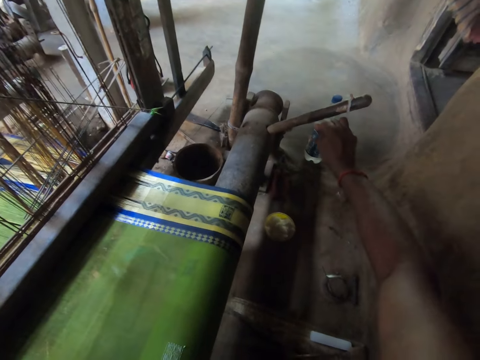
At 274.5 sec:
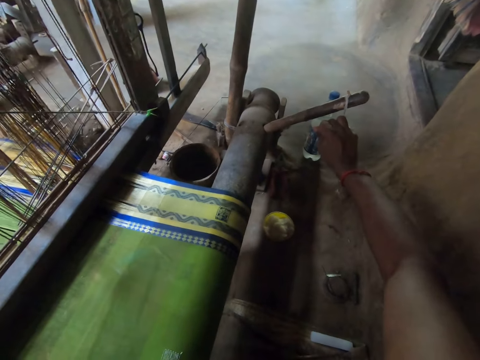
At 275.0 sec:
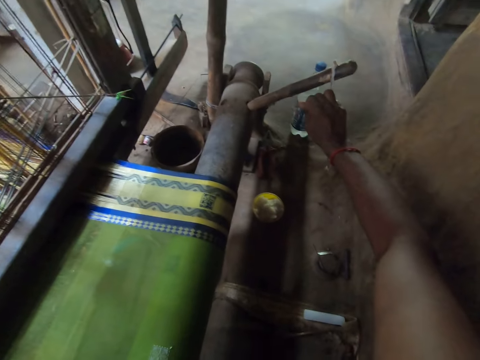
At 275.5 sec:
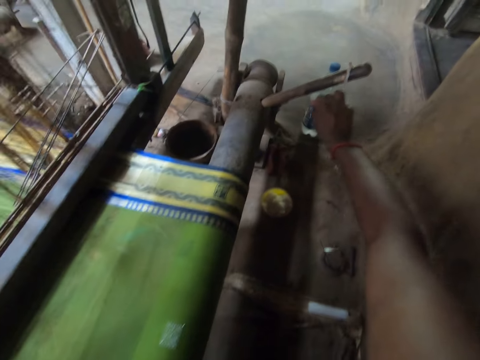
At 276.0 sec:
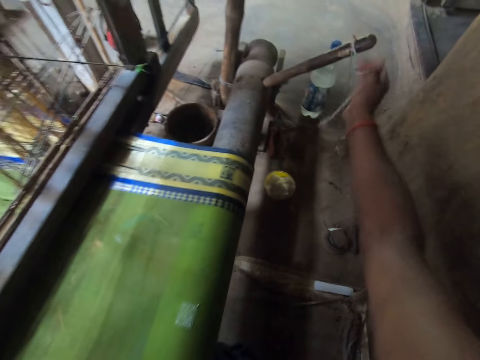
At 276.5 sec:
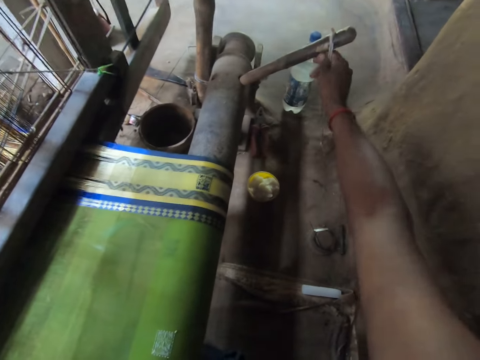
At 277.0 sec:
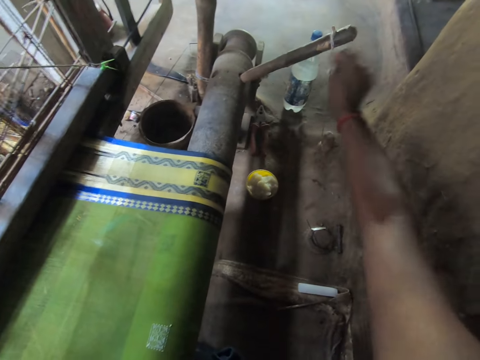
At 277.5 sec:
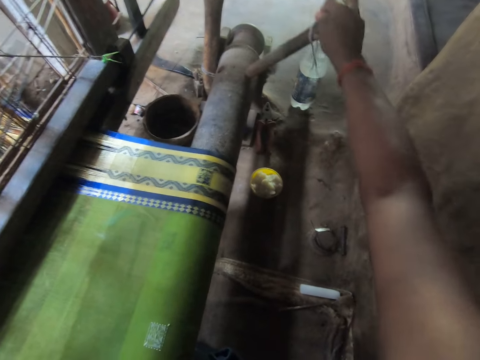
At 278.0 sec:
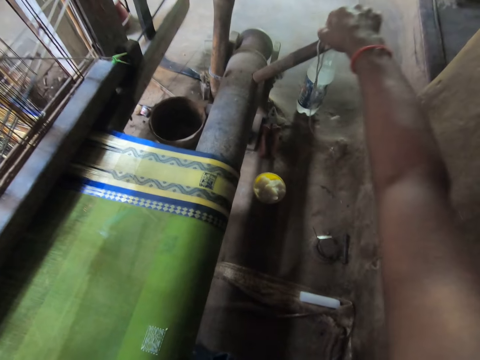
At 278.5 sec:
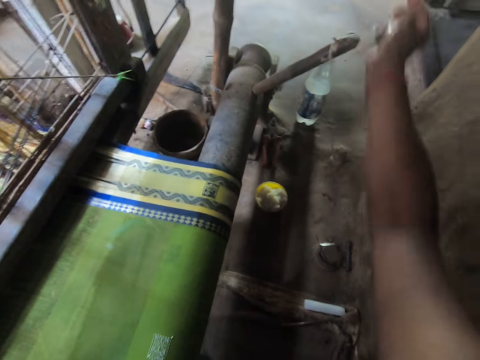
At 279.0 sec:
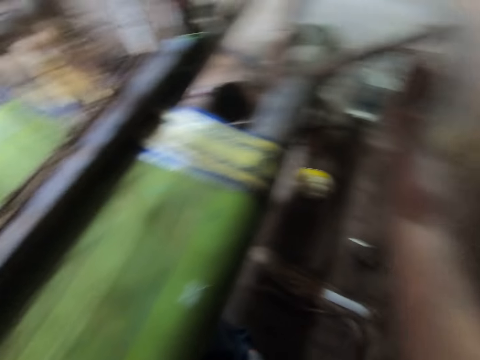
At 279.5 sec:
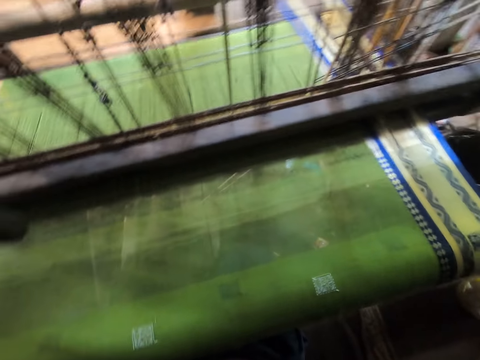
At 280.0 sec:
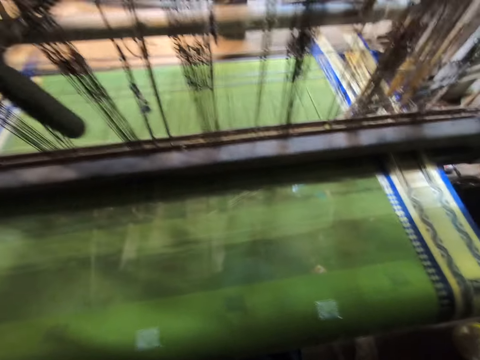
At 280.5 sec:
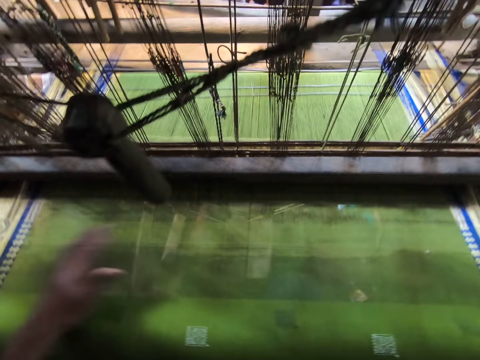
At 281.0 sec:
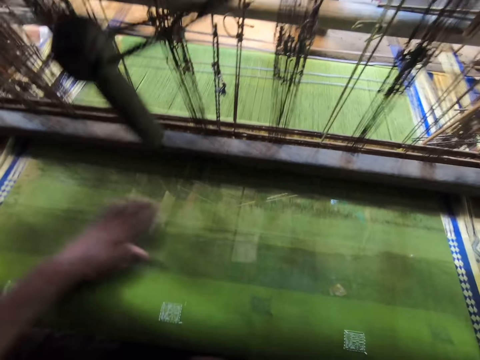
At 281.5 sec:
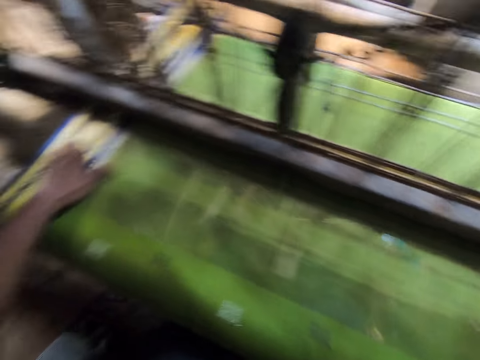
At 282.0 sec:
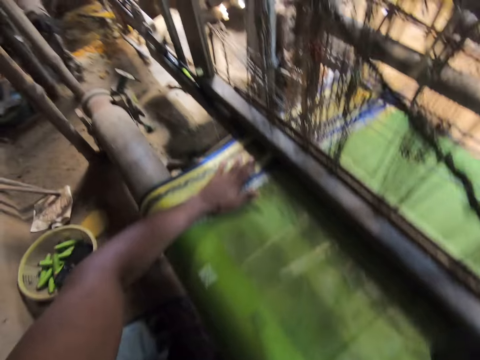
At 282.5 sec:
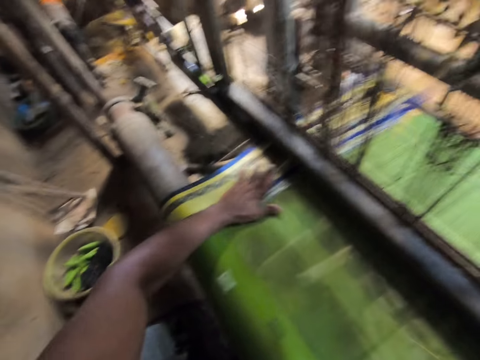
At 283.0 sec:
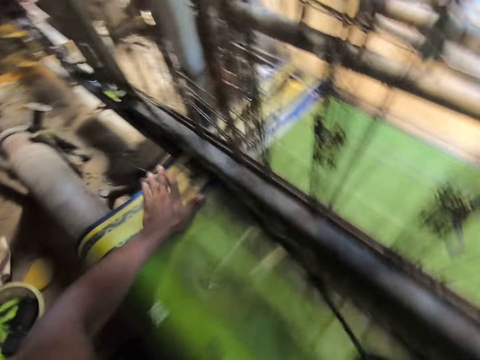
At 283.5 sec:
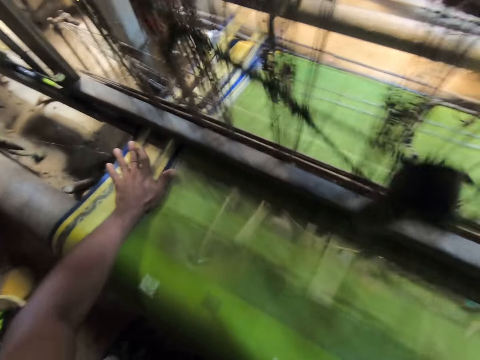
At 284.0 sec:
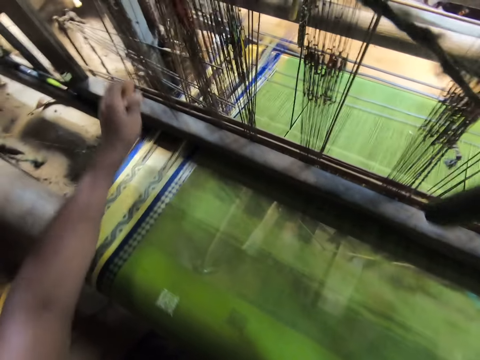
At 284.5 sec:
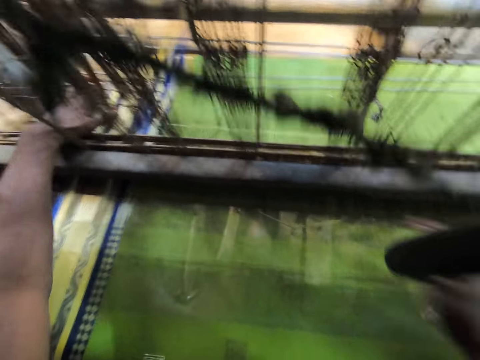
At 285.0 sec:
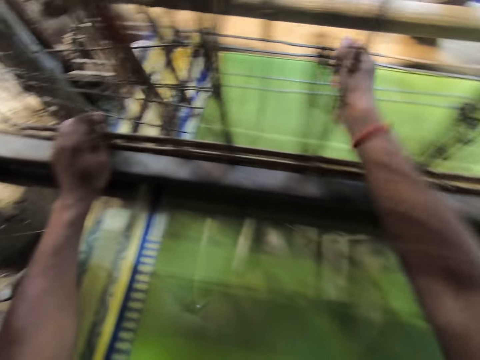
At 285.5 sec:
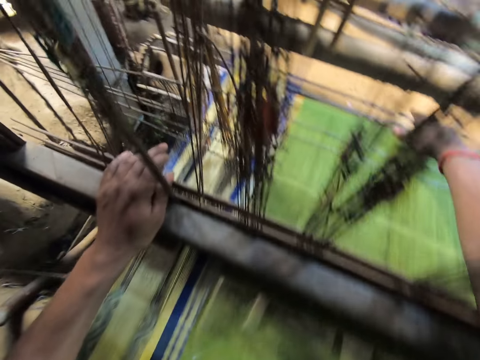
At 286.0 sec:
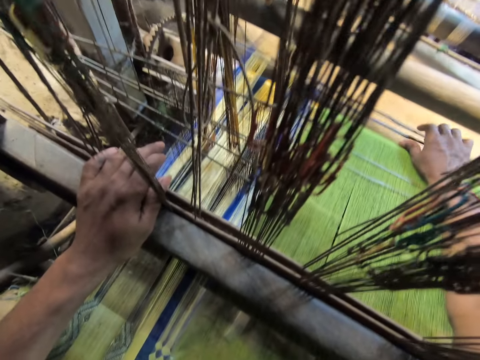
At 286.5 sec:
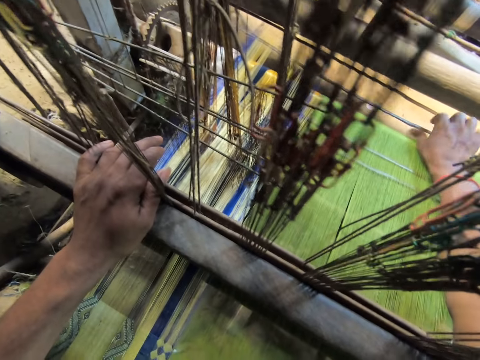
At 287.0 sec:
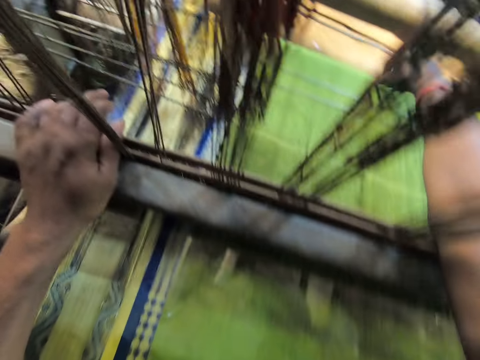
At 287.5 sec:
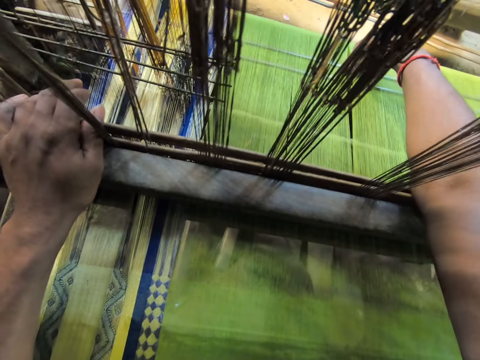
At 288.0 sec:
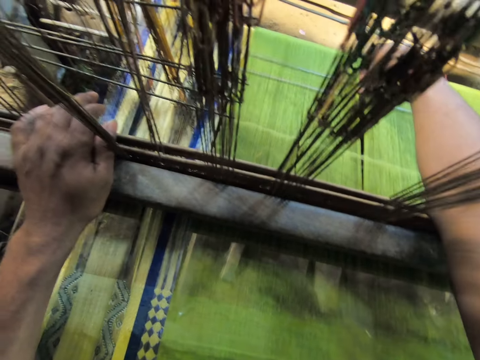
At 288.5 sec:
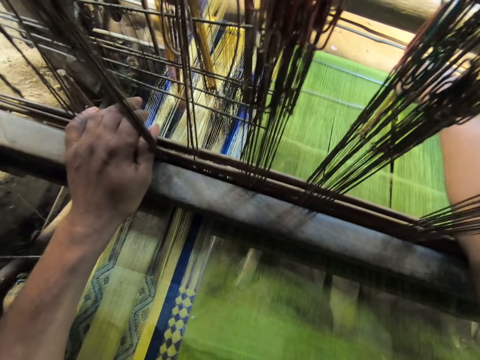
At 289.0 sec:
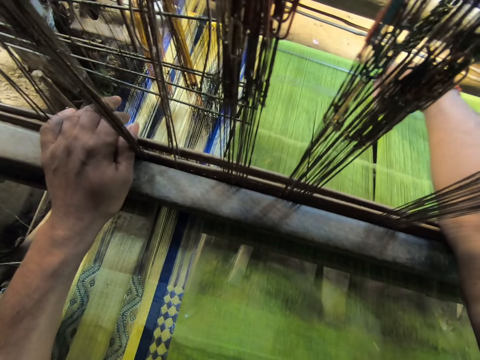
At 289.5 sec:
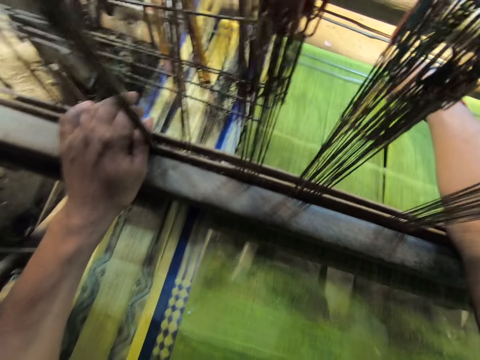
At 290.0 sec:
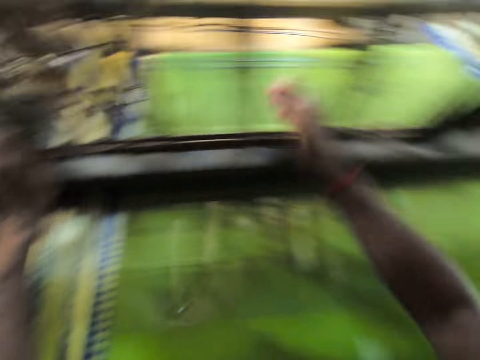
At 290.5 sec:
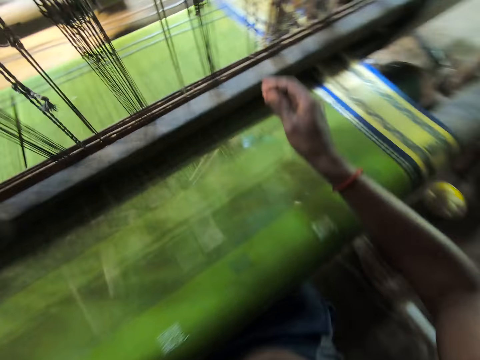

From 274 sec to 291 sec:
The camera wearer looks around. He touches the woven cloth. He pushes the heddle with his left hand. He touches the heald wire. He adjusts the metals of the machine. He adjusts some warp threads with his right hand.

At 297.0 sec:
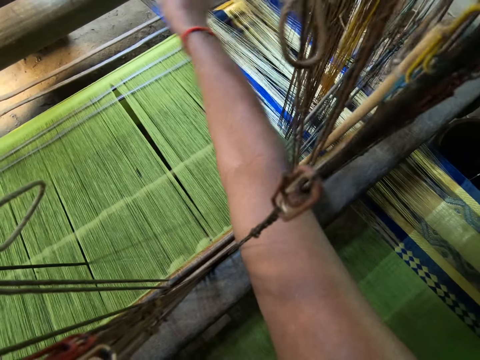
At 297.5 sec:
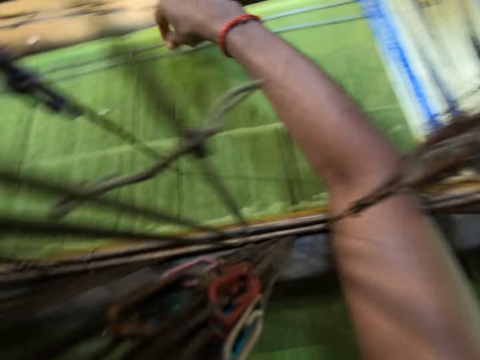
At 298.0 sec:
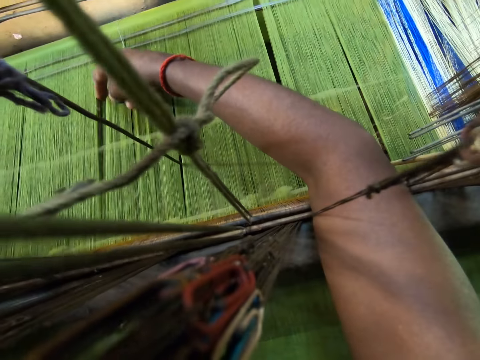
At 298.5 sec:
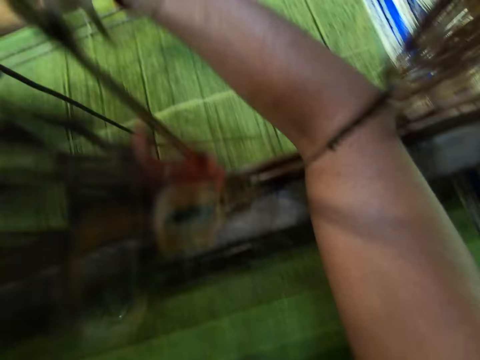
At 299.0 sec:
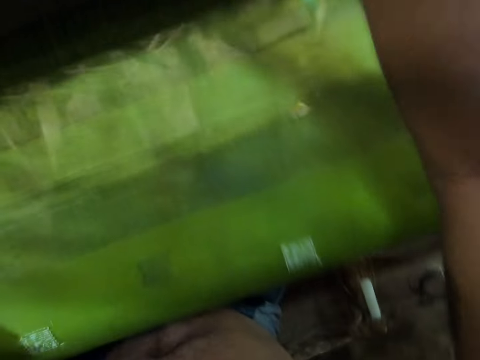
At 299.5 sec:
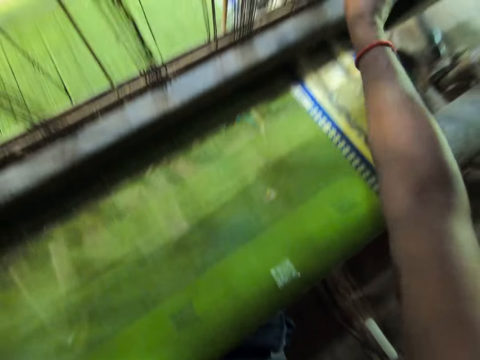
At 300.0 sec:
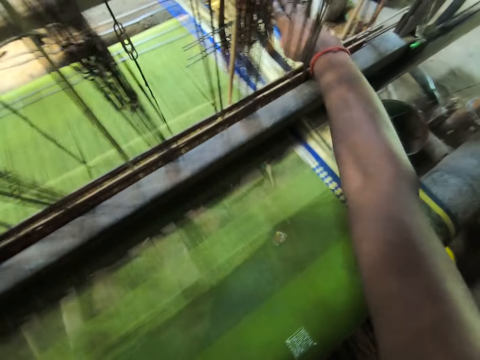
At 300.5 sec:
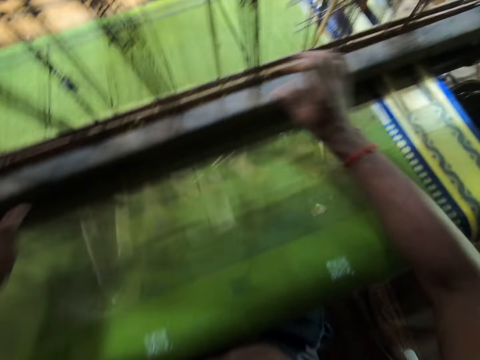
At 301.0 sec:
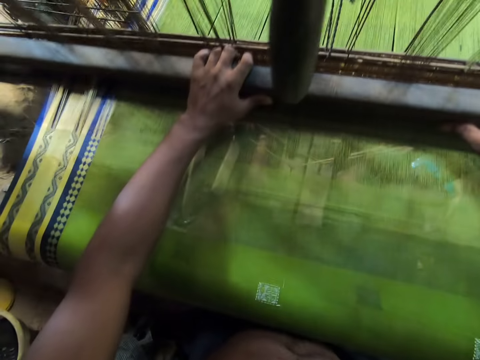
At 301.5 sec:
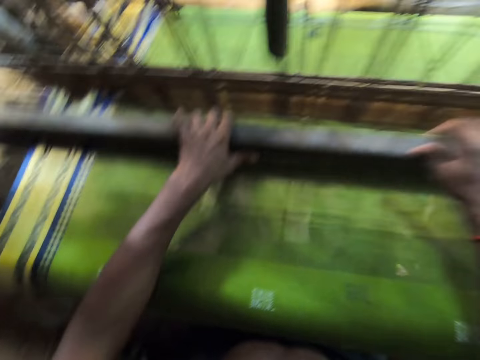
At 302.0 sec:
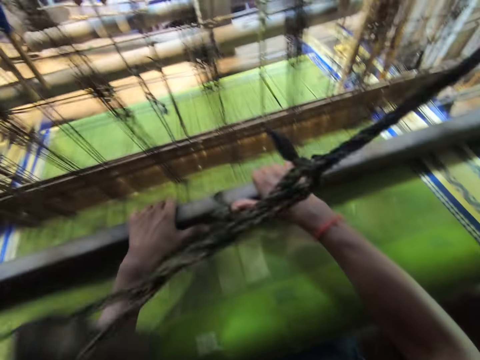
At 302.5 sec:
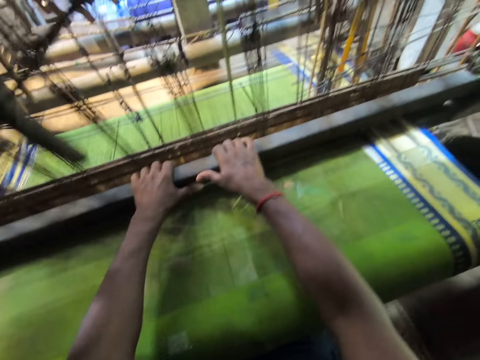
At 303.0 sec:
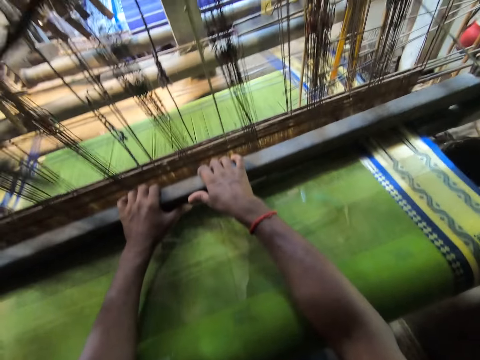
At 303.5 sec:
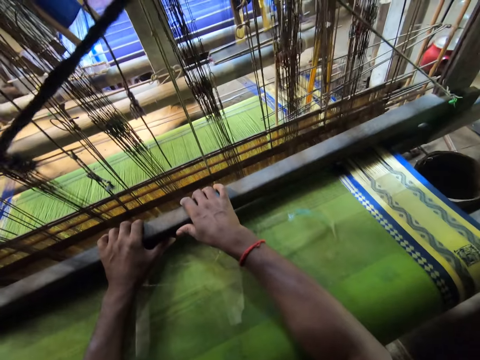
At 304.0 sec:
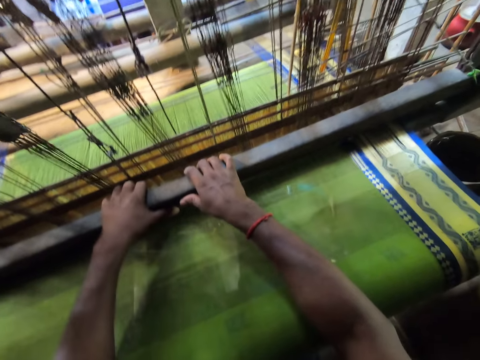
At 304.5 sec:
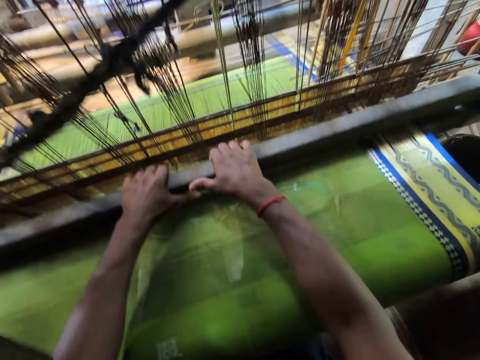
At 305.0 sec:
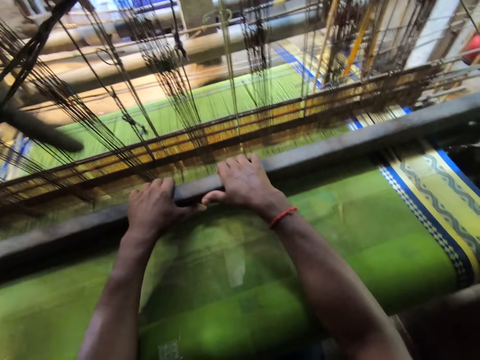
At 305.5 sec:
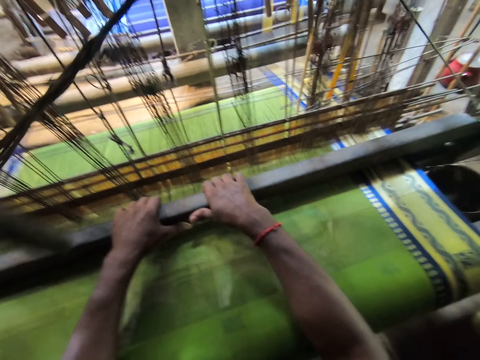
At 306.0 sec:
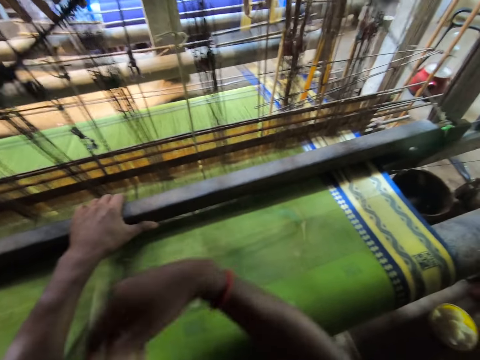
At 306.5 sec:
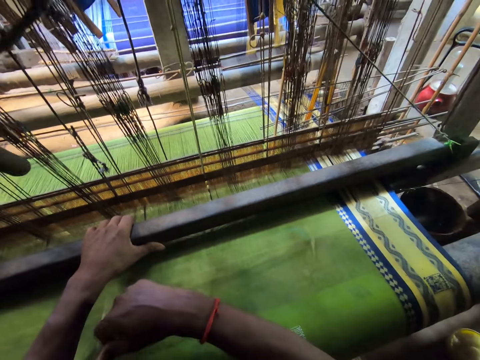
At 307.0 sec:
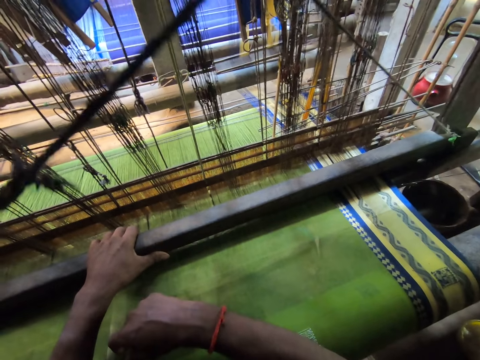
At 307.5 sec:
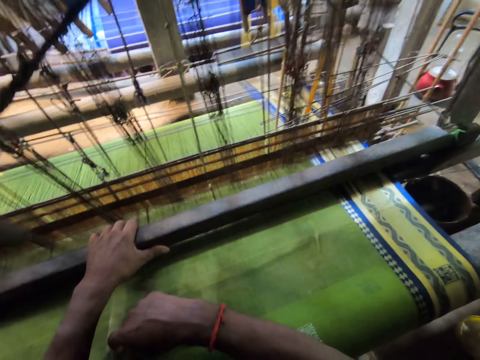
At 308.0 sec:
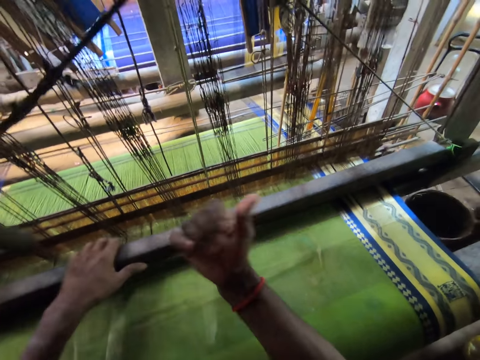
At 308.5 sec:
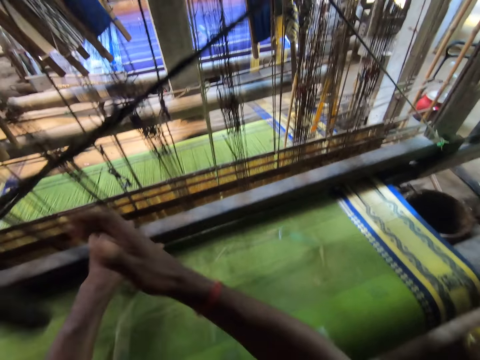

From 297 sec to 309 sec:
The camera wearer flattens the fabric material. He pushes a batten with his right hand. He adjusts the machine. He operates the machine. He converses with the woman or kid. He gestures with his right hand.
